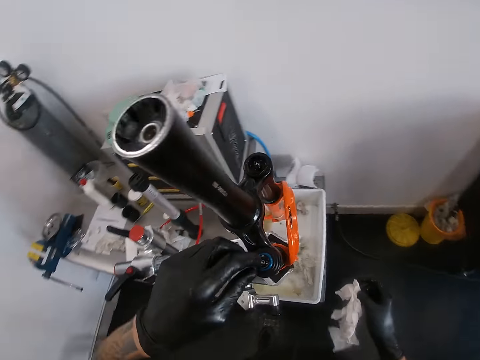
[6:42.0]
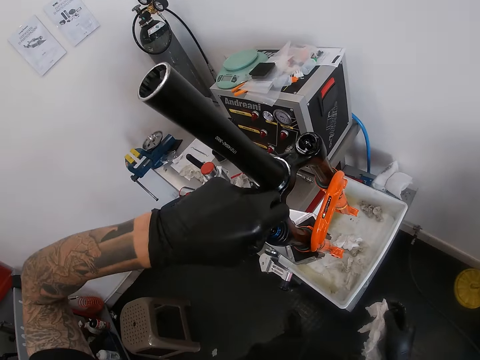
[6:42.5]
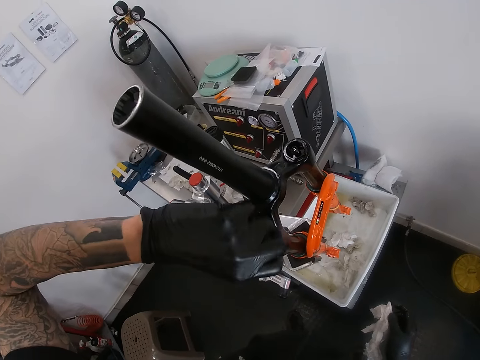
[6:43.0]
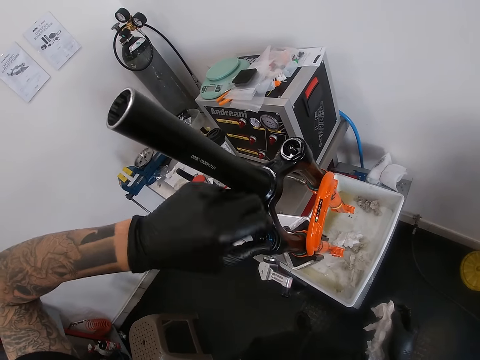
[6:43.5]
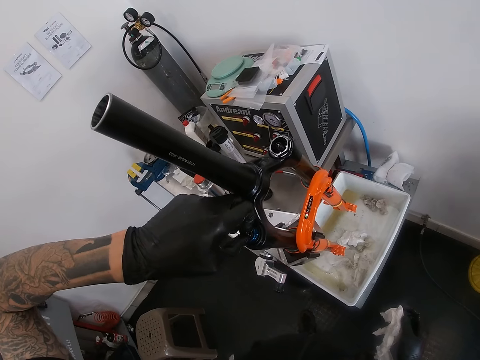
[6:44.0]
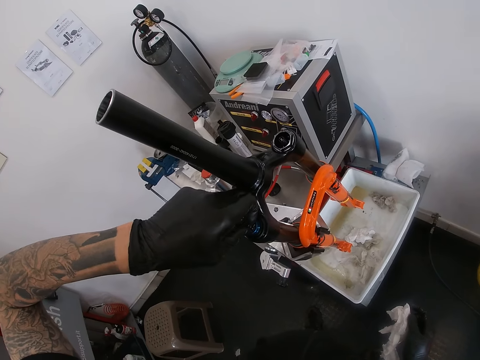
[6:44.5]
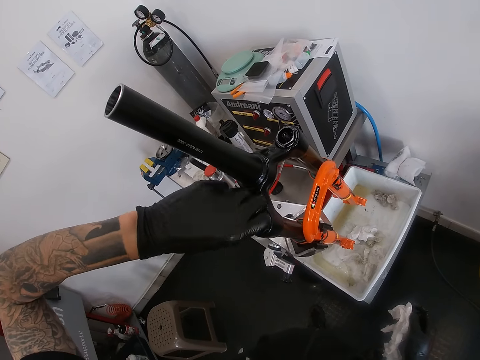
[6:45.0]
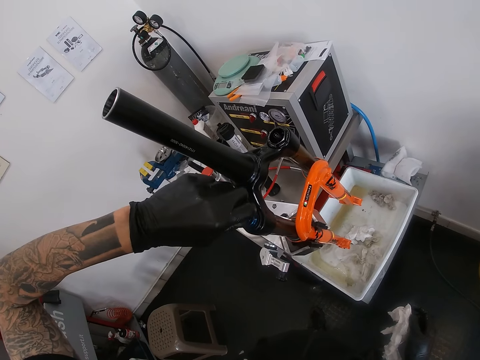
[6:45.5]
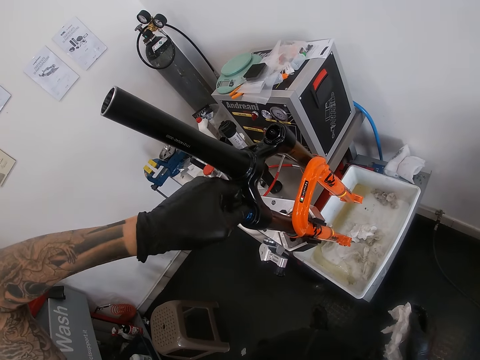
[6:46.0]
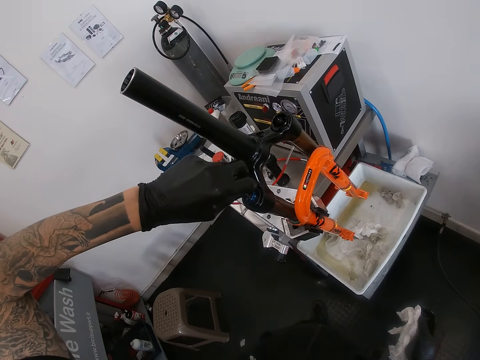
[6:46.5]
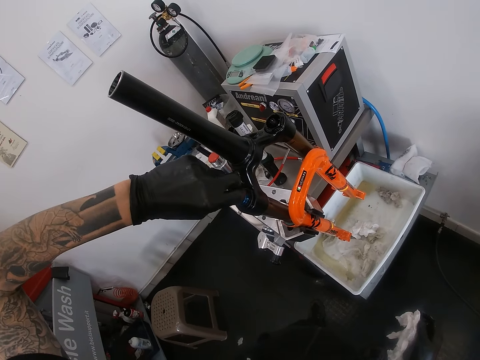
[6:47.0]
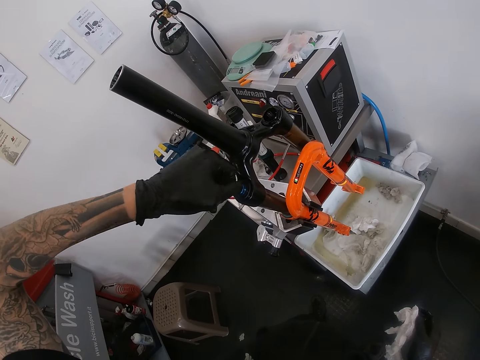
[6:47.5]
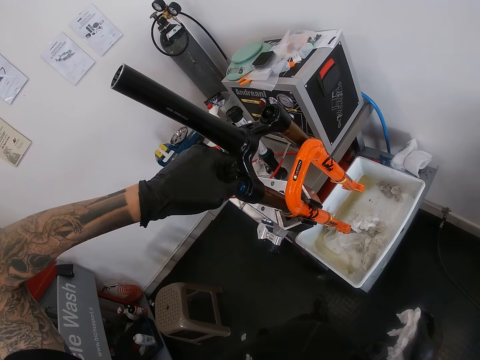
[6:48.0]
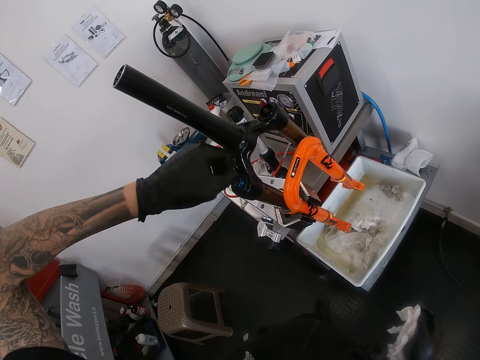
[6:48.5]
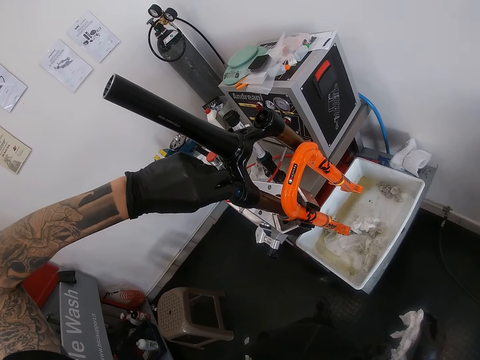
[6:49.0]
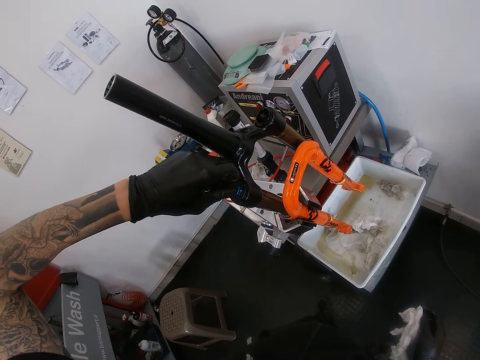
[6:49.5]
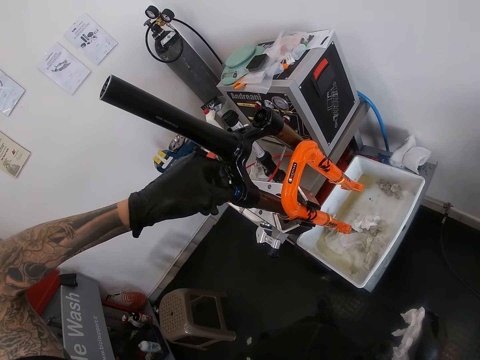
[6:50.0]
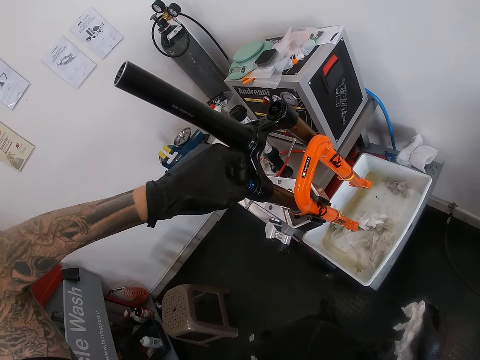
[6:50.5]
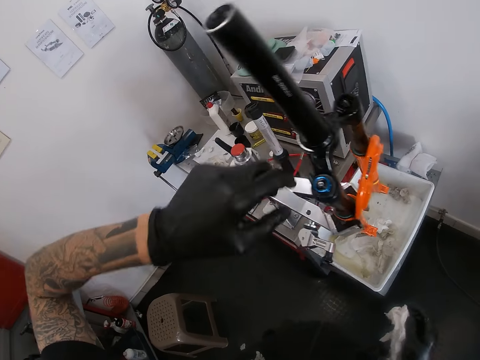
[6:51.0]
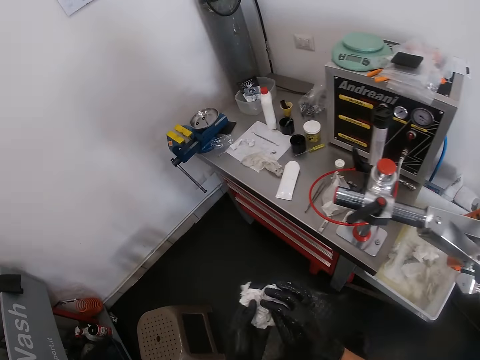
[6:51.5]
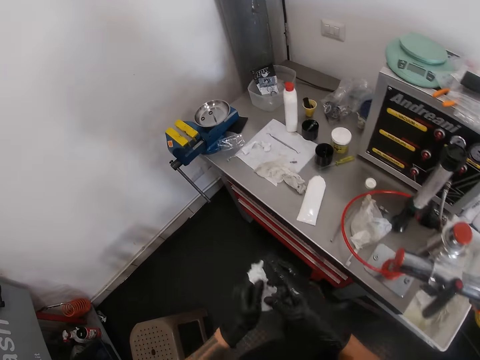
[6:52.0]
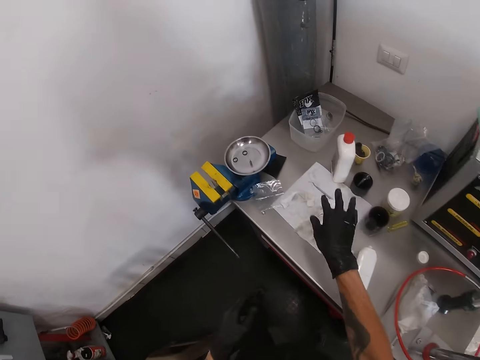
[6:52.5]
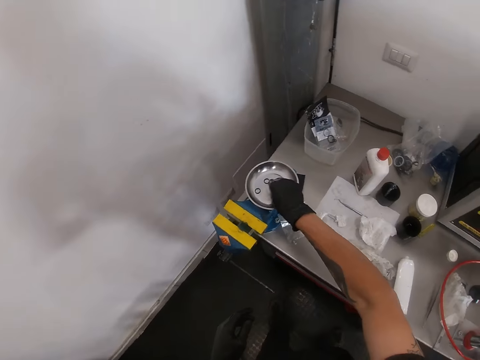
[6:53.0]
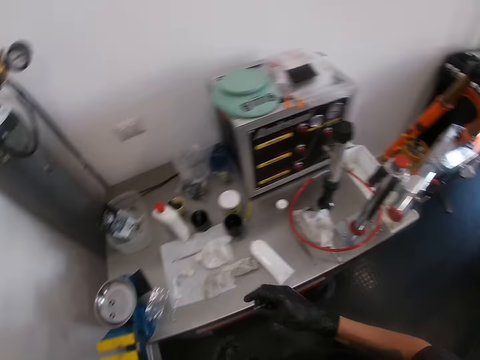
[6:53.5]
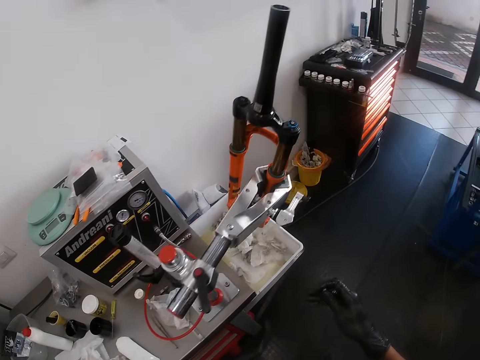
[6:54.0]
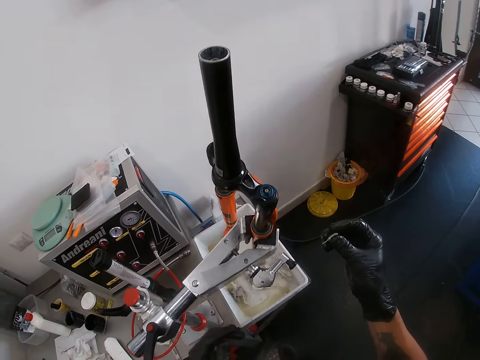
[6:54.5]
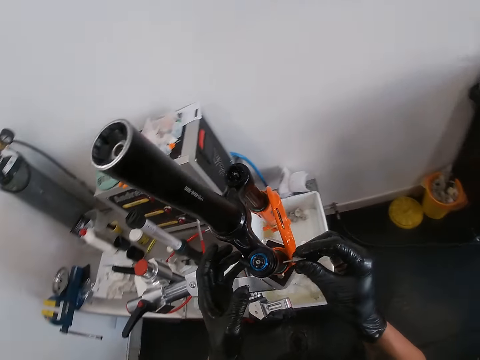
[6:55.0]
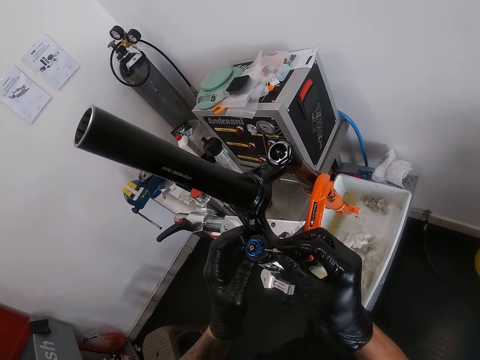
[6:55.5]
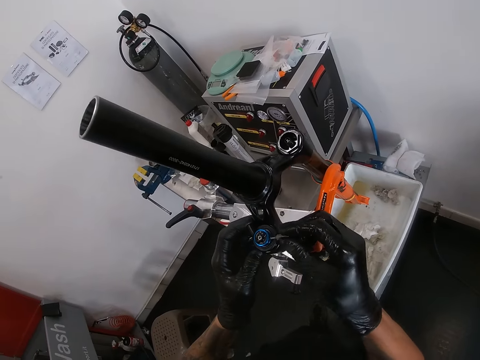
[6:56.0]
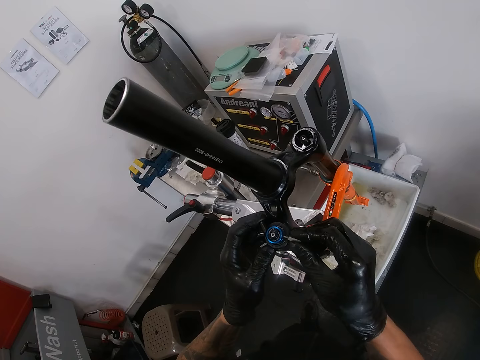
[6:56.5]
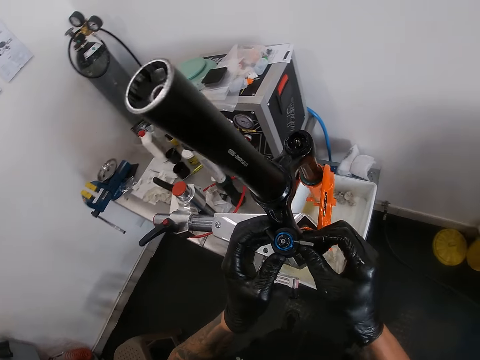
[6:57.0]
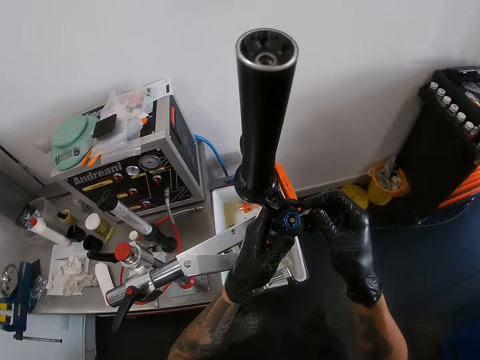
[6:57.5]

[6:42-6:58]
The camera wearer drives the screw or nut on the top bearing with his left gloved hand. He cleans his gloved hands with the tissue paper. He drops the tissue paper on the paper on the table with his right gloved hand. He picks up the screwdriver head from the bench vice with his right gloved hand. He puts the nut down and picks up the bolt. He rotates the top bearing with the screwdriver head in his right gloved hand. He holds the fork crown with his left gloved hand. He fixes the bolt on the metallic pipe.

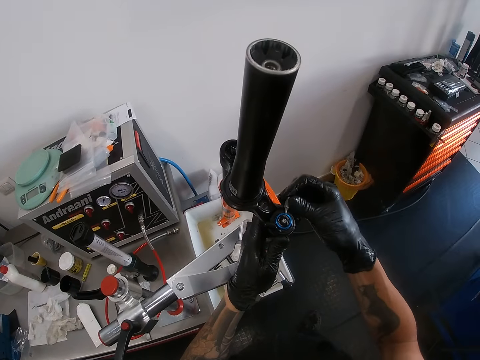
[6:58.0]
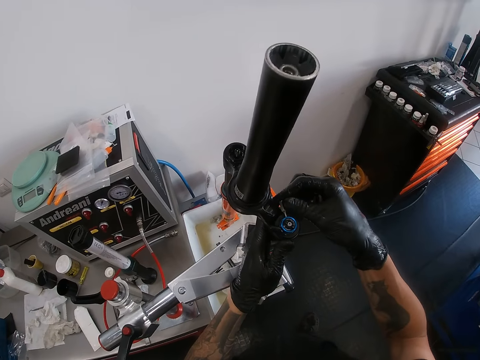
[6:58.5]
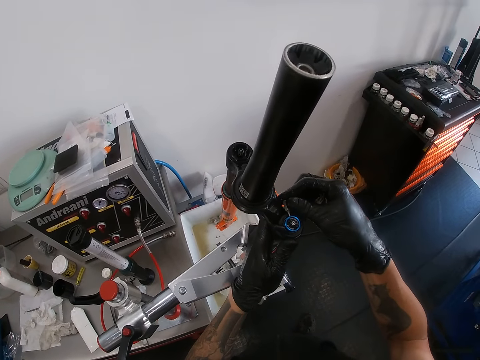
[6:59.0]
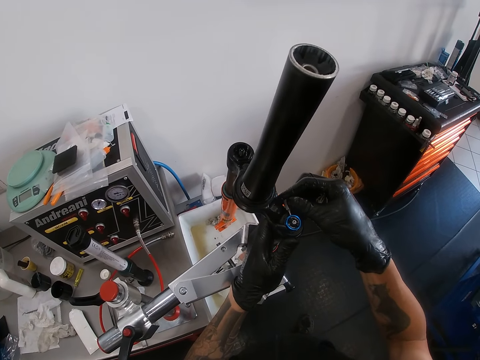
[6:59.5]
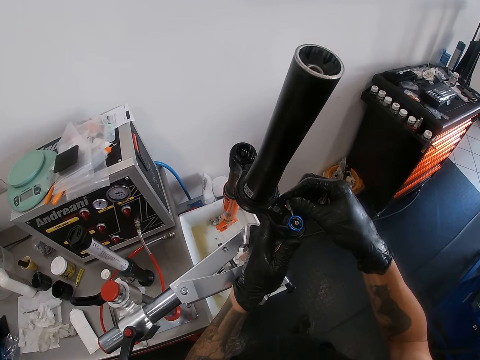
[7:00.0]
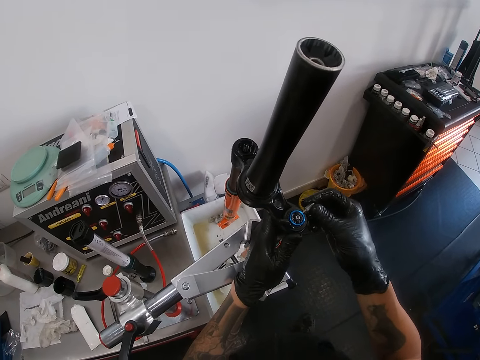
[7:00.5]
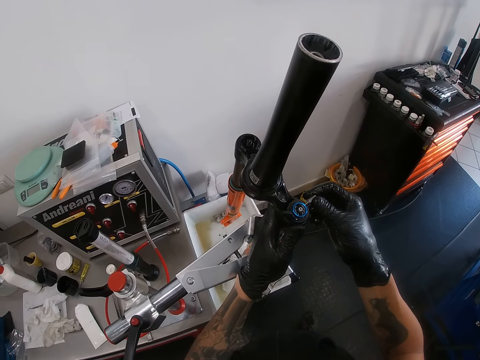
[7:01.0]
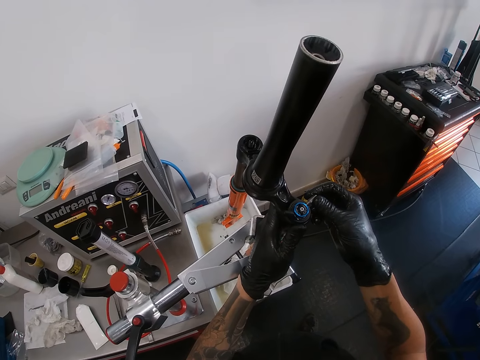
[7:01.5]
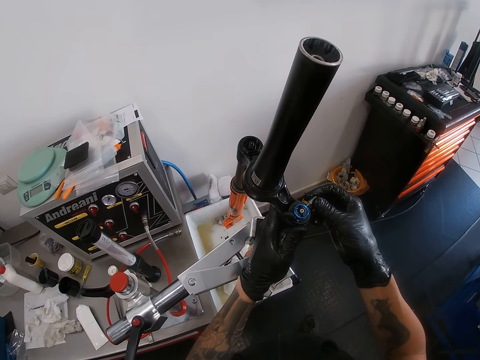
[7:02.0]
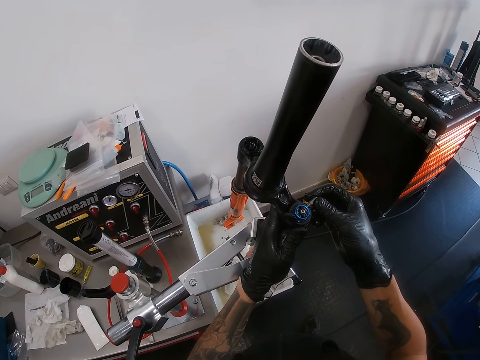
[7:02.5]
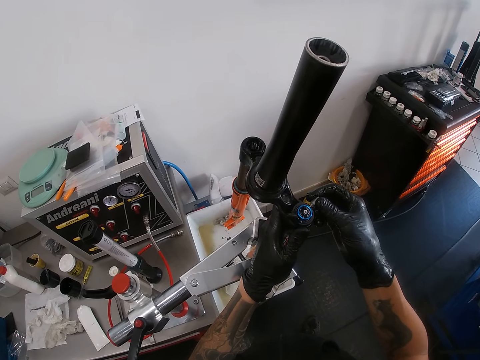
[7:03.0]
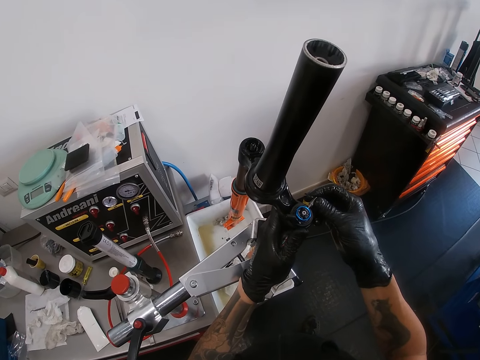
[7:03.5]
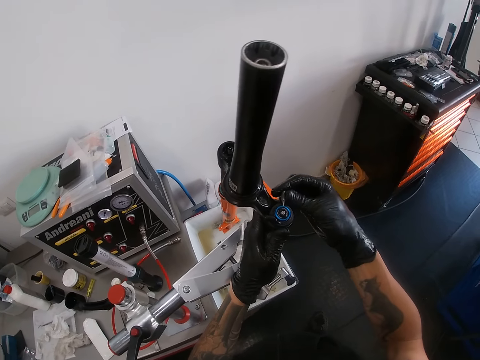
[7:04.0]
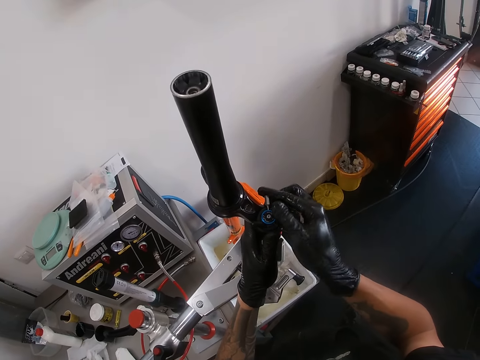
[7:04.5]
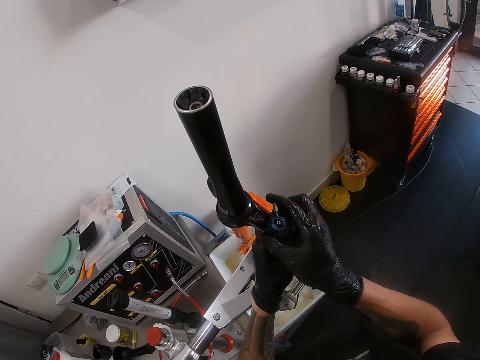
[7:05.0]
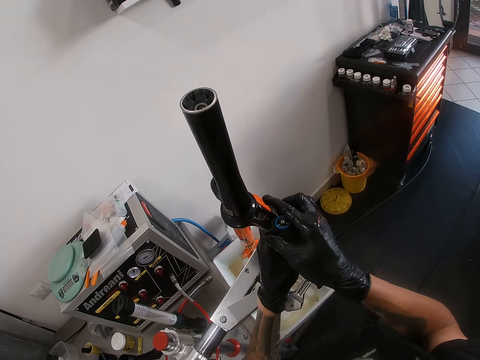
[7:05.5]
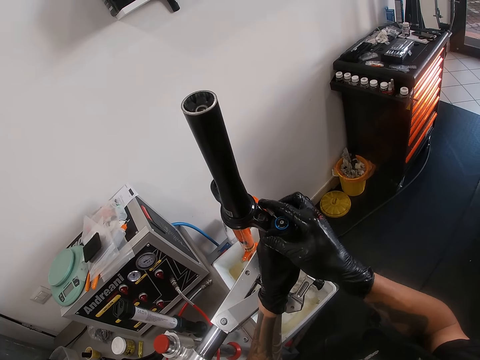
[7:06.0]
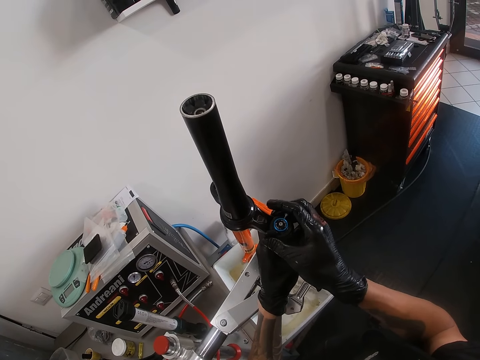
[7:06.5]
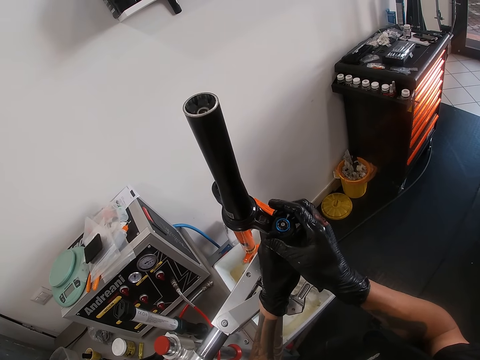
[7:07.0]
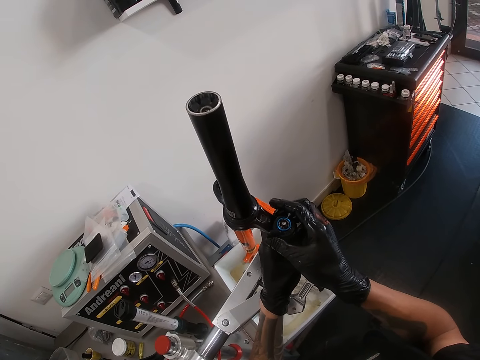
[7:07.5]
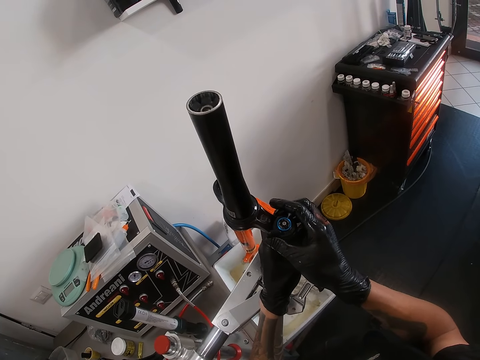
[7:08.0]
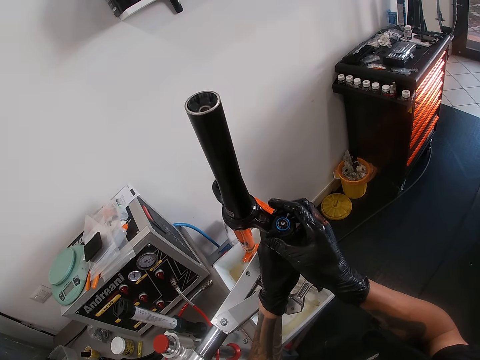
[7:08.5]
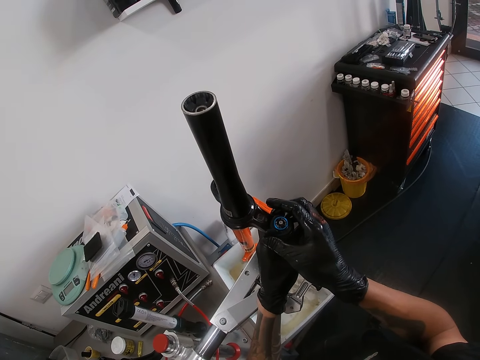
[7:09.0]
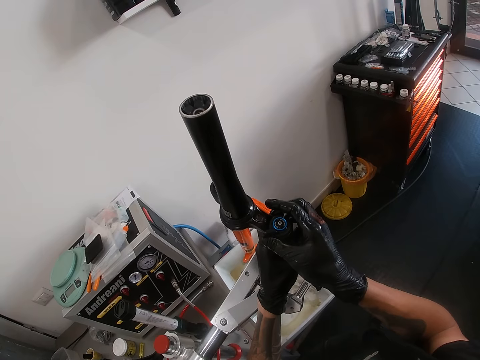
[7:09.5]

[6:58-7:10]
The camera wearer drives the metallic pipe.
